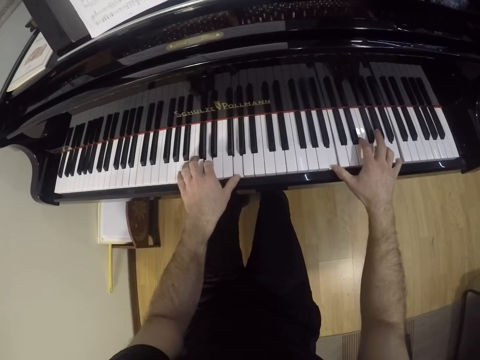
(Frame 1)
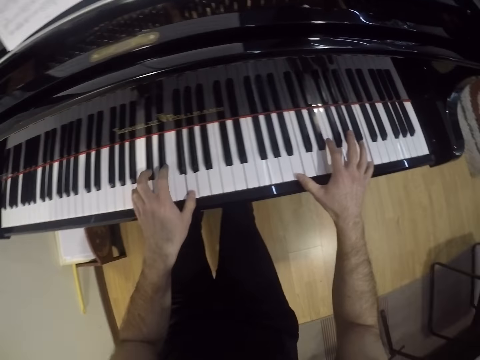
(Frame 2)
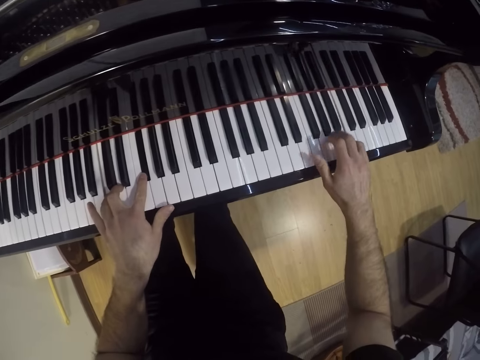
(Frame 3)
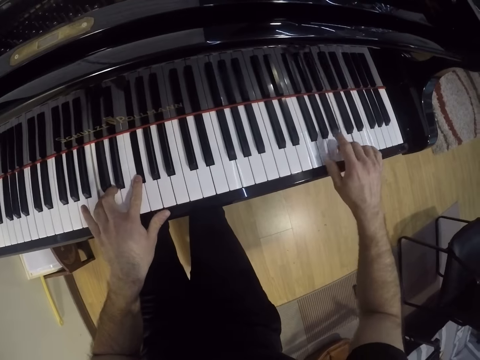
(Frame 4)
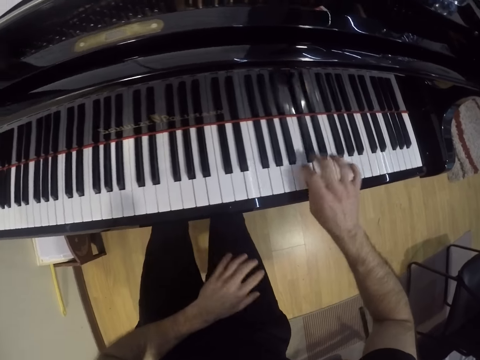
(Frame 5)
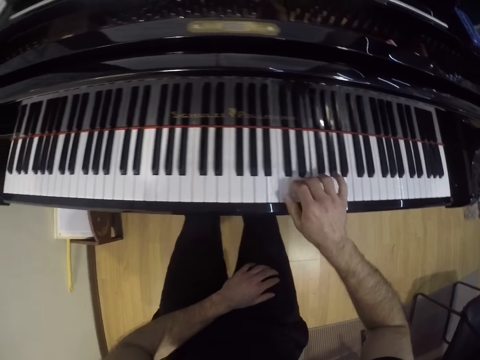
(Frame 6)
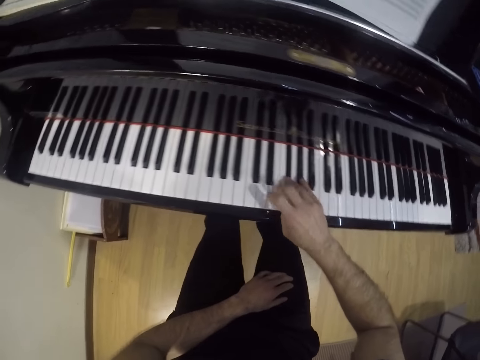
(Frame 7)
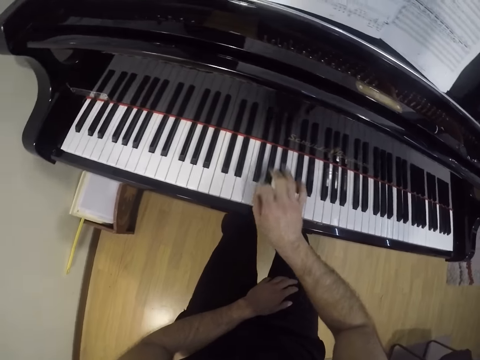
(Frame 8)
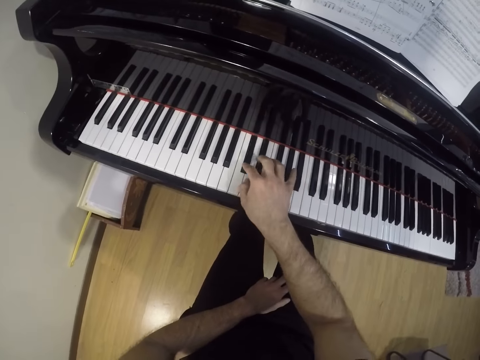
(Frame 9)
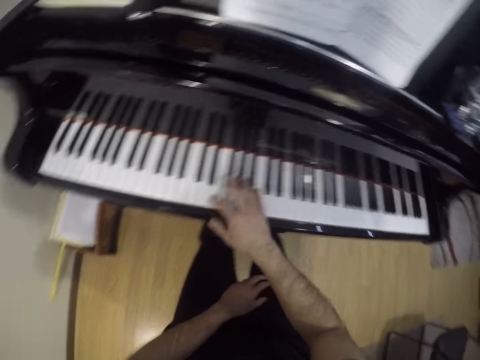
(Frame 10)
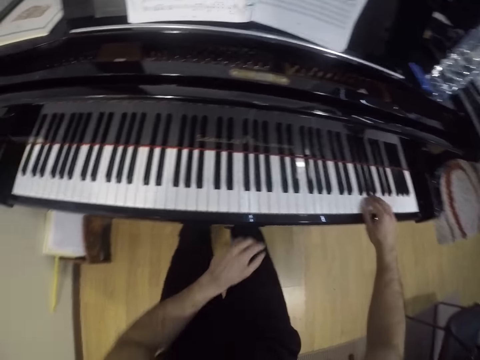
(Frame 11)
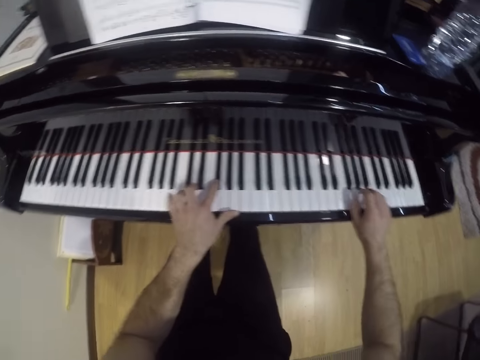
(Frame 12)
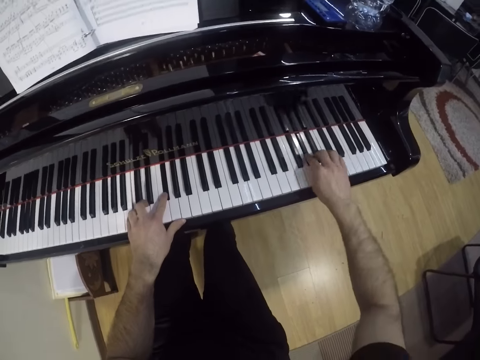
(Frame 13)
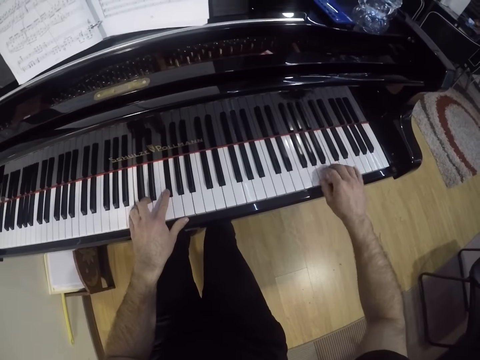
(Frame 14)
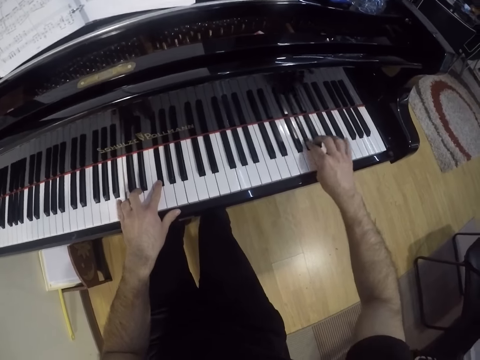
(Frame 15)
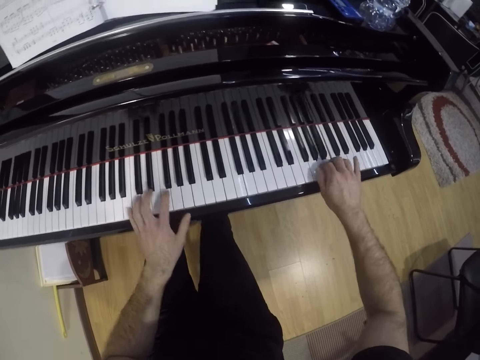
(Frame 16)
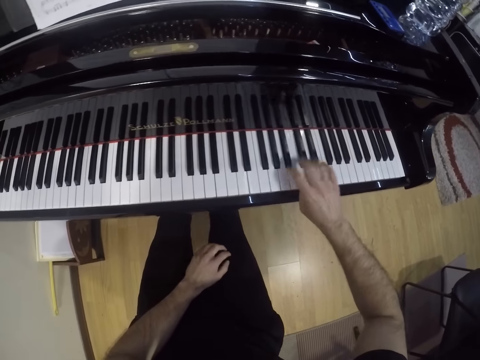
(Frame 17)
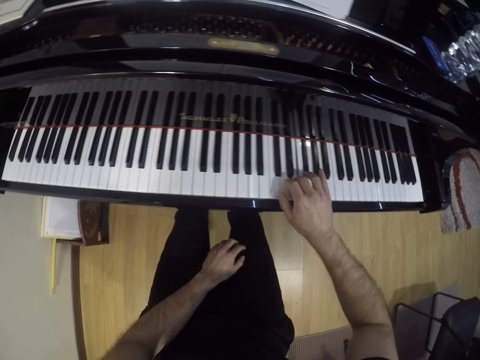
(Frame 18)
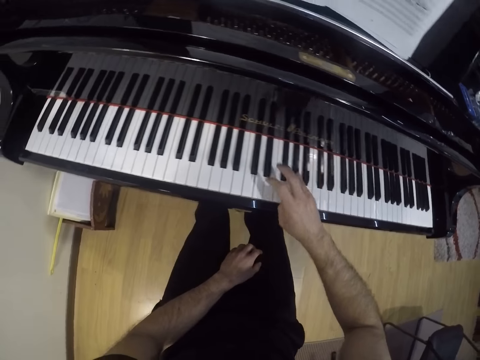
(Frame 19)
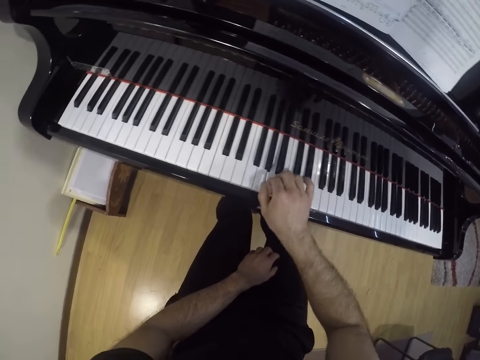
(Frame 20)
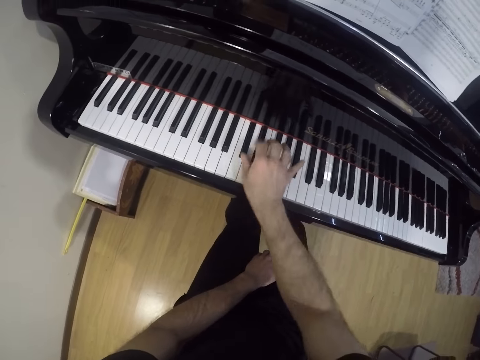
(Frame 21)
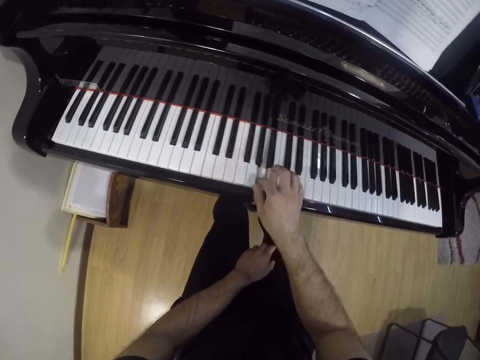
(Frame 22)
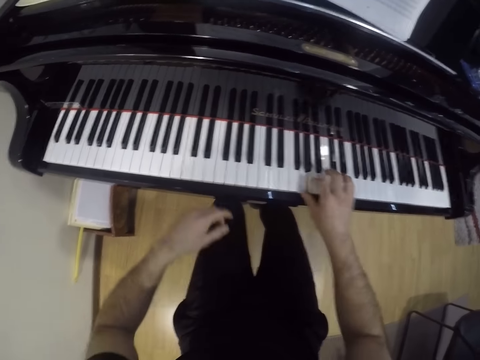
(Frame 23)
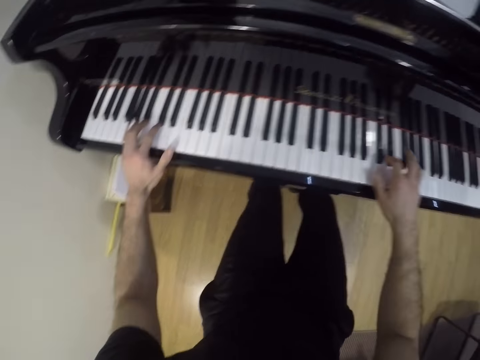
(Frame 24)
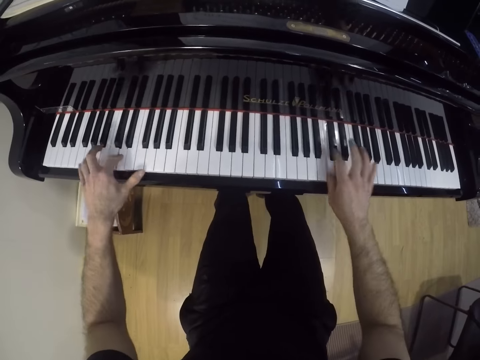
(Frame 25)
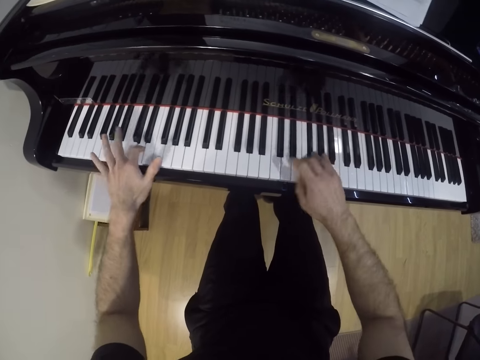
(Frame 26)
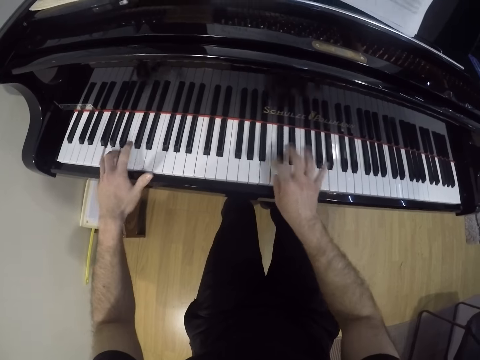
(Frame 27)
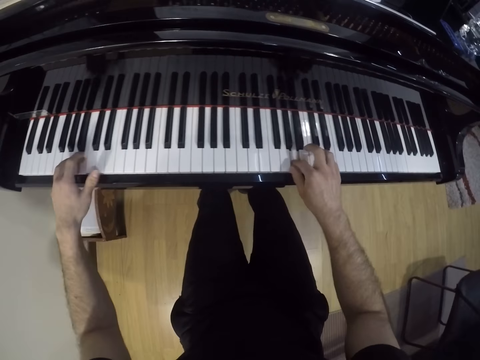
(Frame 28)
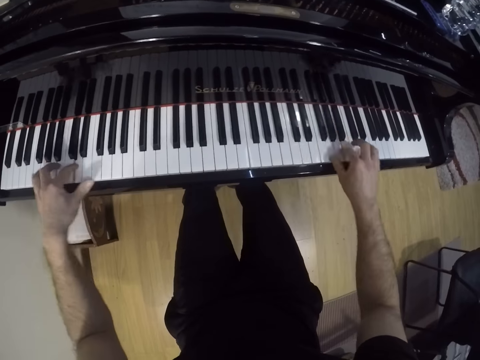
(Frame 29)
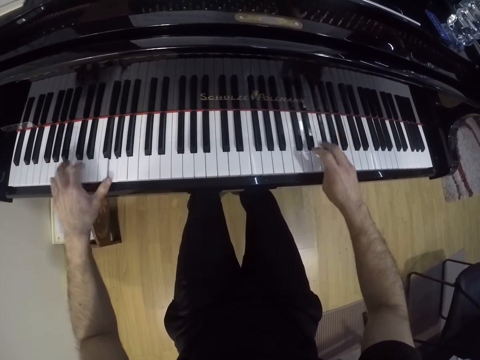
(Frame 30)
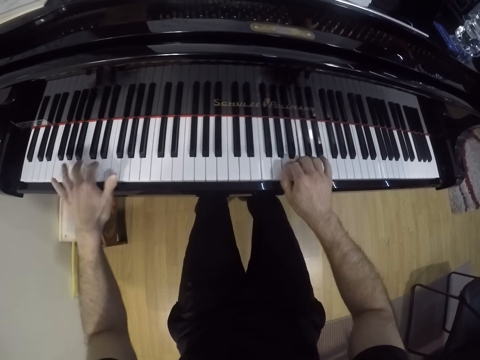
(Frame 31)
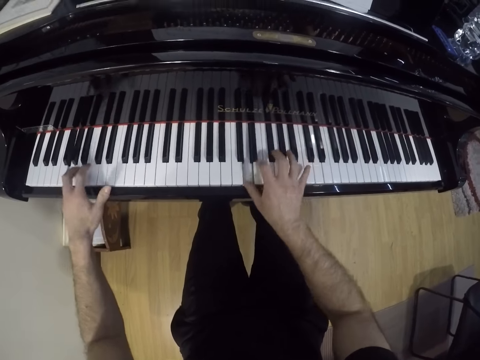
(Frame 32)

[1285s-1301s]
The camera wearer drops his left hand. He plays the keyboard with one hand. He plays the keyboard with both hands. He drops his left hand. He plays the keyboard with both hands.

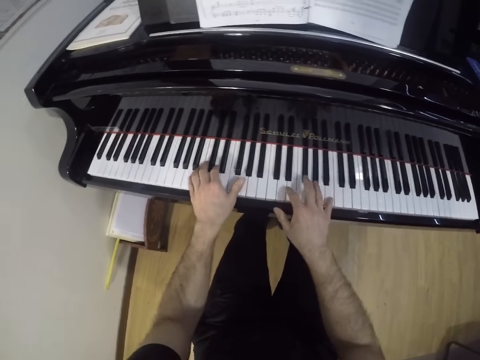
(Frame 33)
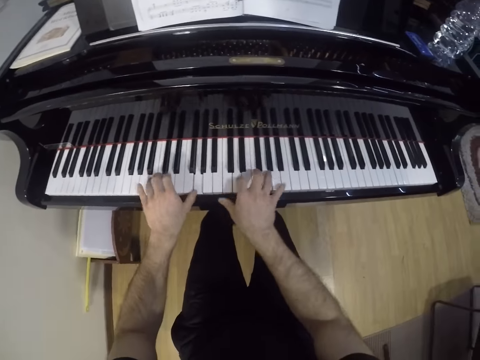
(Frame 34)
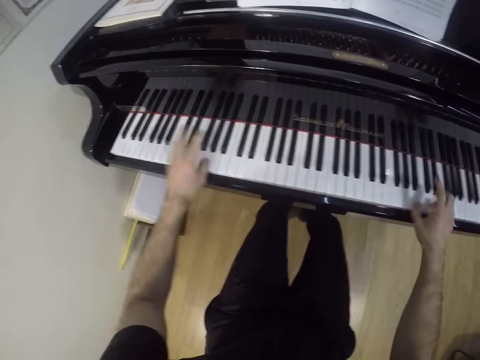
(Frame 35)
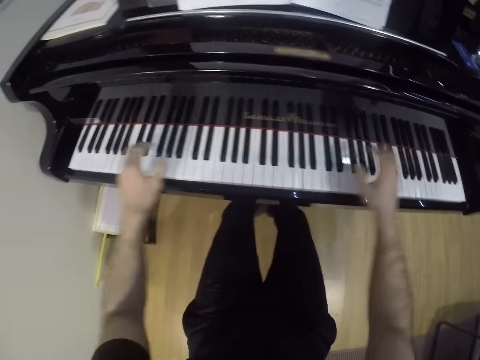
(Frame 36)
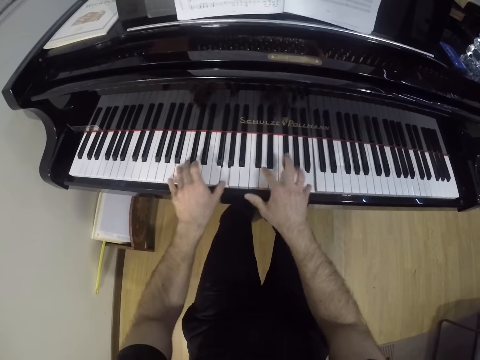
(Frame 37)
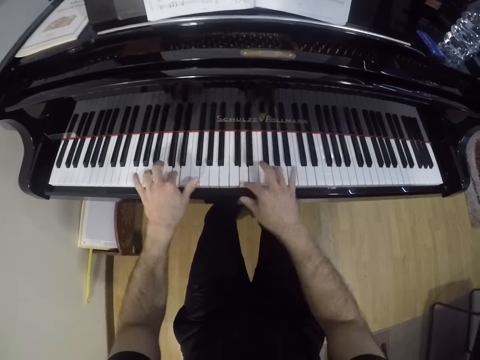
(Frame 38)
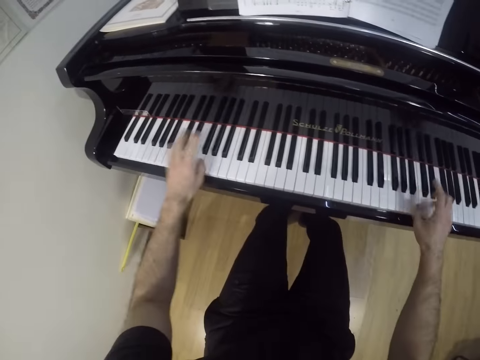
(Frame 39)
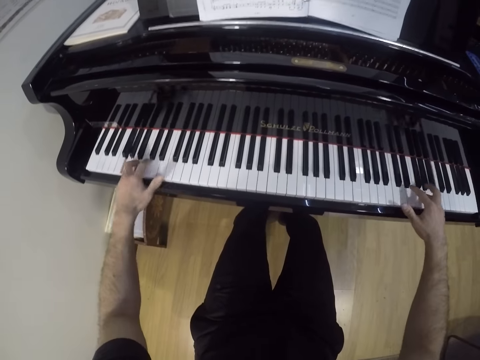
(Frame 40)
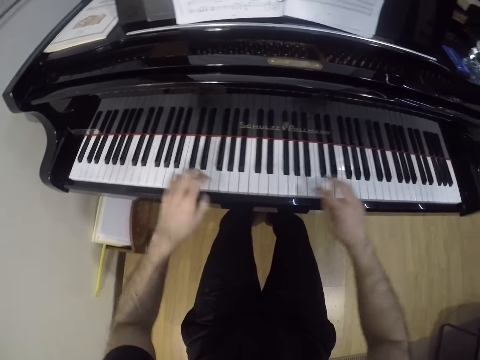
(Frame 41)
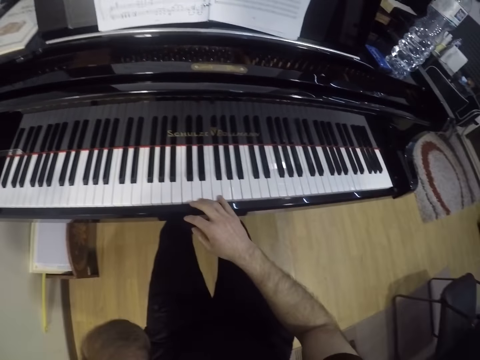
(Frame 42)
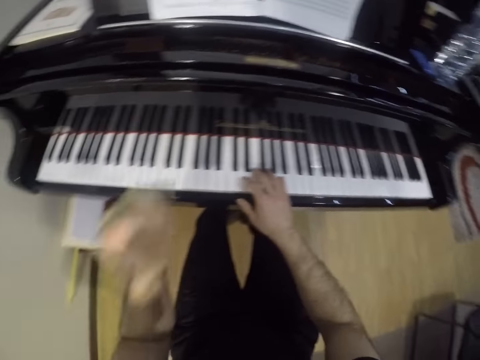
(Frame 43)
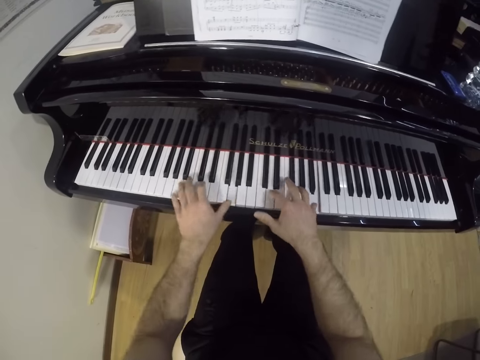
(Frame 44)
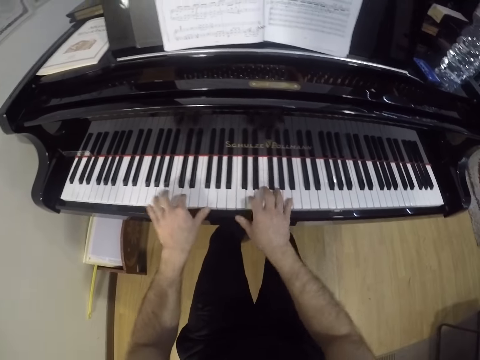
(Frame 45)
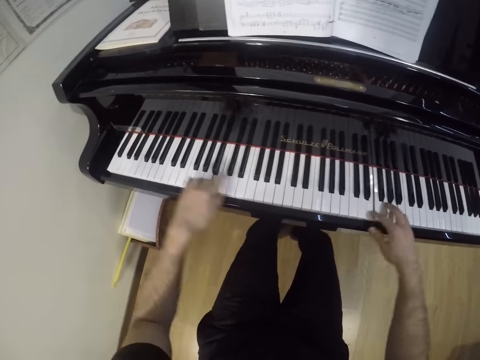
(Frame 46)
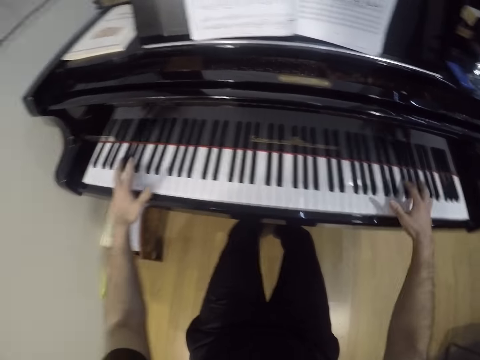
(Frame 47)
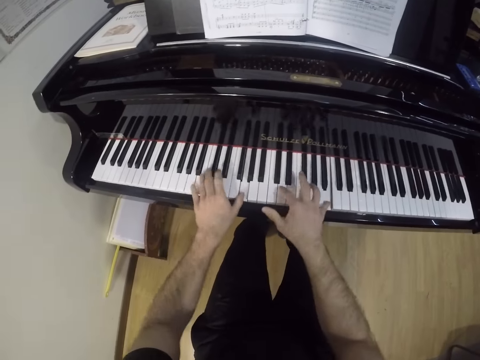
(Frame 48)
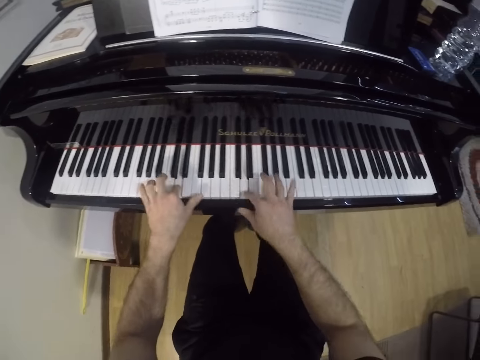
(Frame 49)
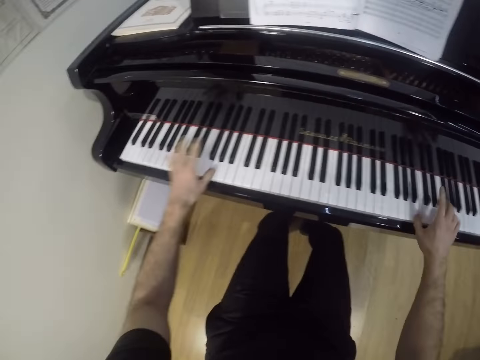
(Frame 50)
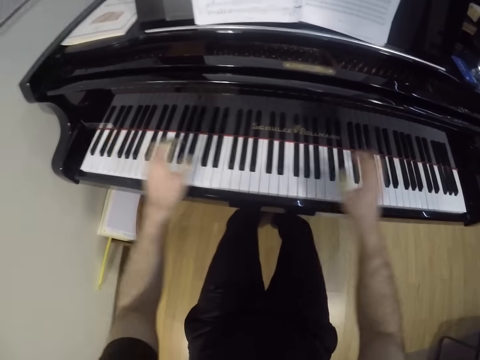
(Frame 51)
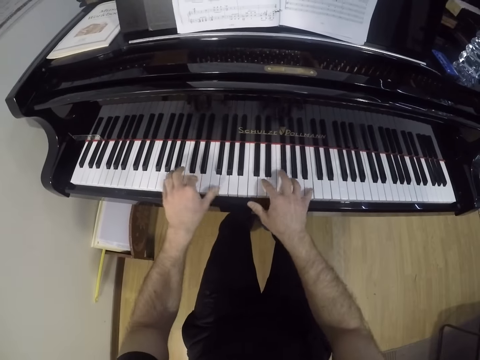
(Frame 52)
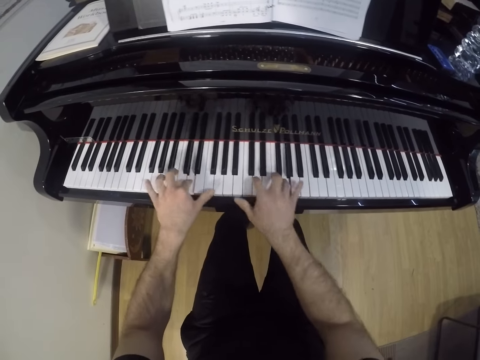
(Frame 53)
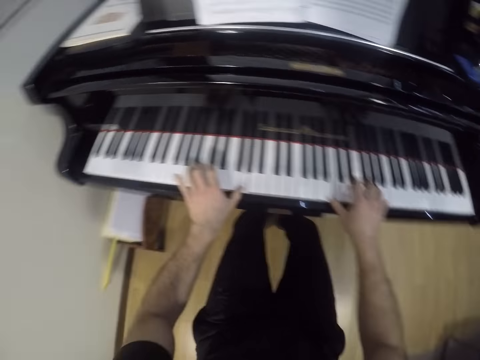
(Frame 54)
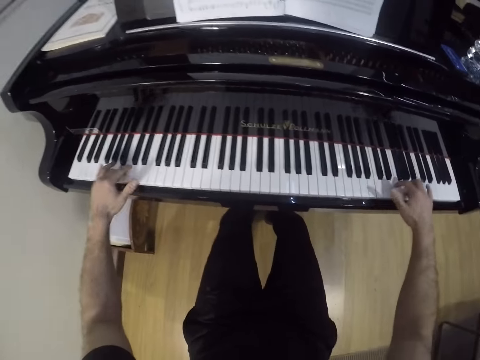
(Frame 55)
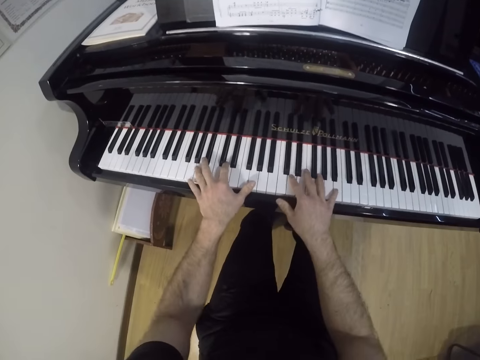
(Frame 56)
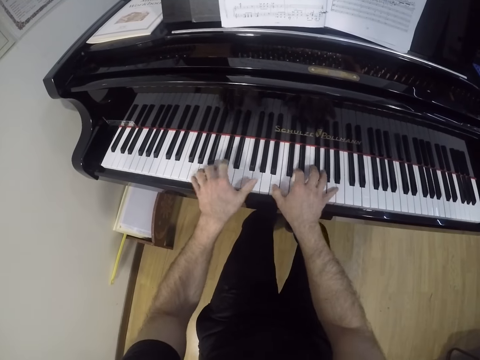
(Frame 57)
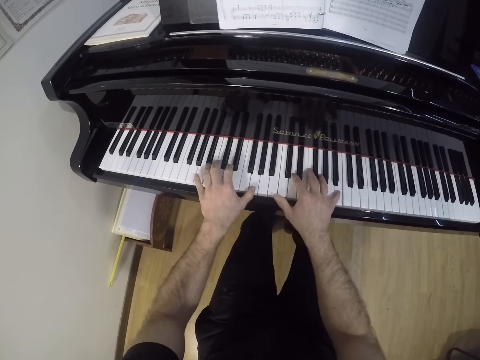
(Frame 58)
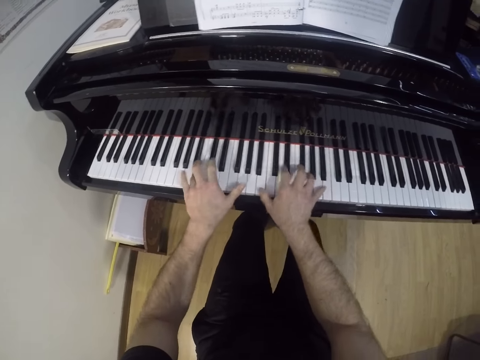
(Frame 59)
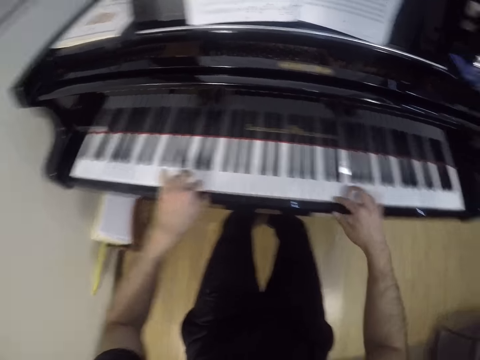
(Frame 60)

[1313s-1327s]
The camera wearer sways a hand. He plays the keyboard with both hands. He touches his face with his left hand. He plays the keyboard with both hands.
